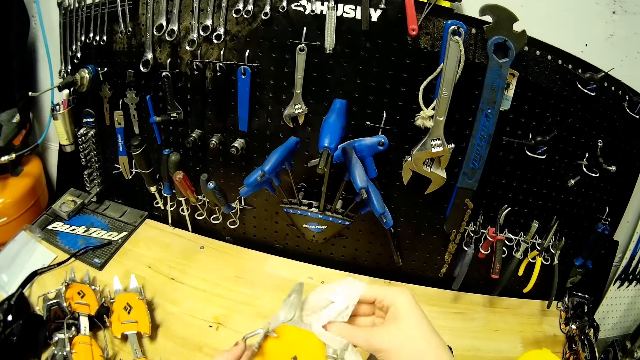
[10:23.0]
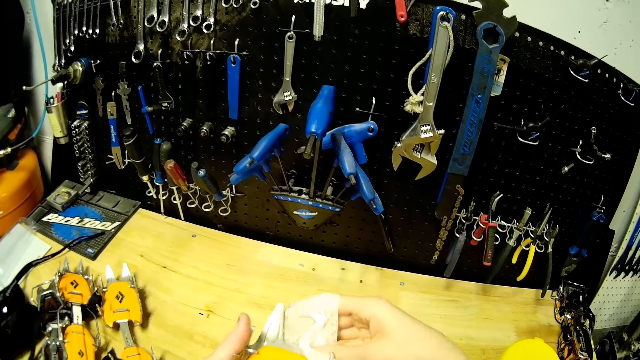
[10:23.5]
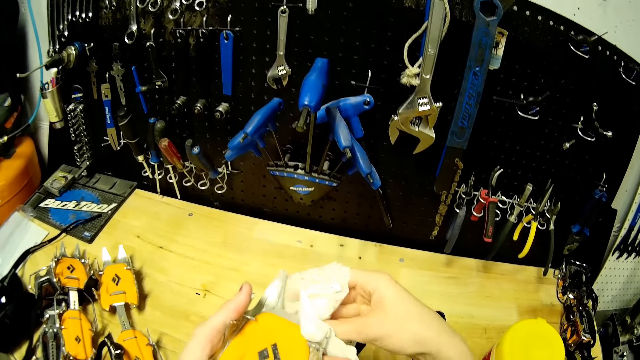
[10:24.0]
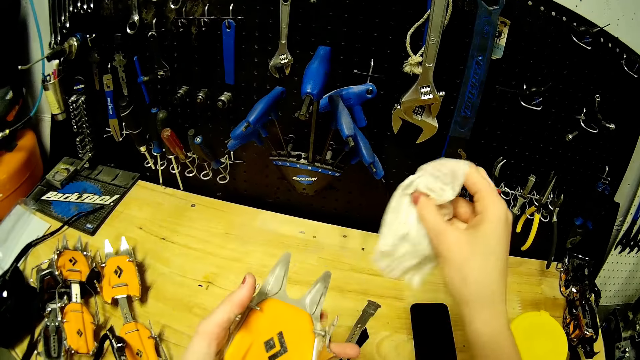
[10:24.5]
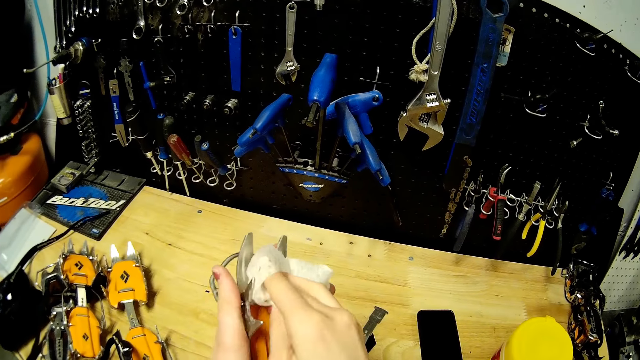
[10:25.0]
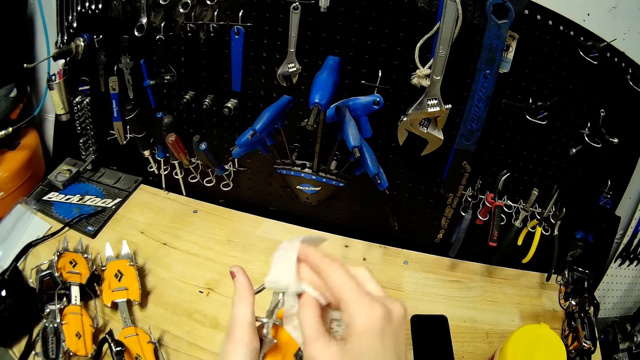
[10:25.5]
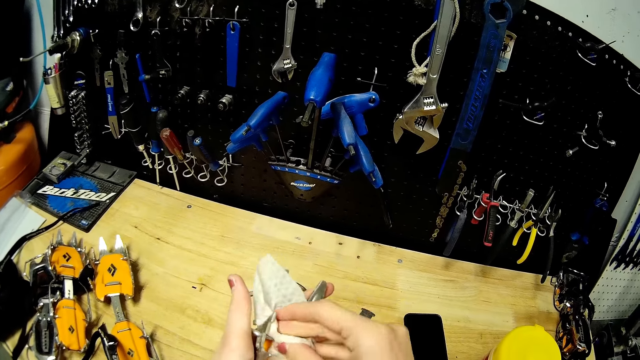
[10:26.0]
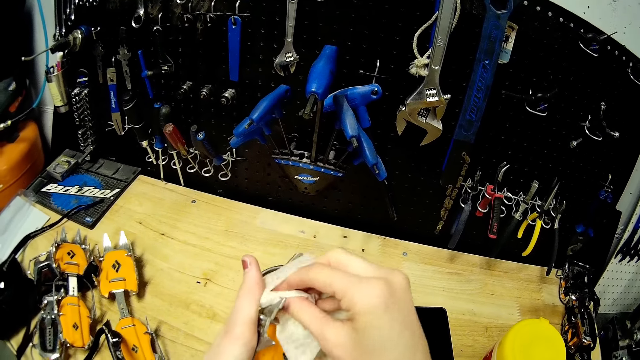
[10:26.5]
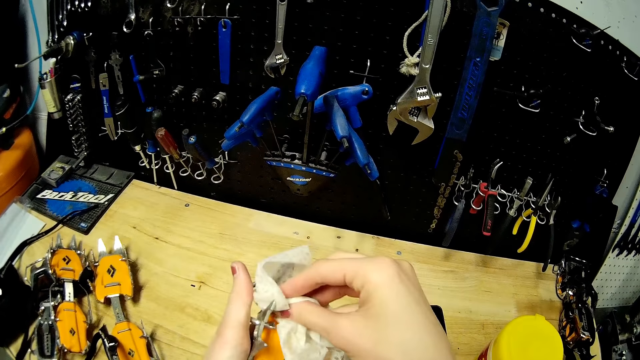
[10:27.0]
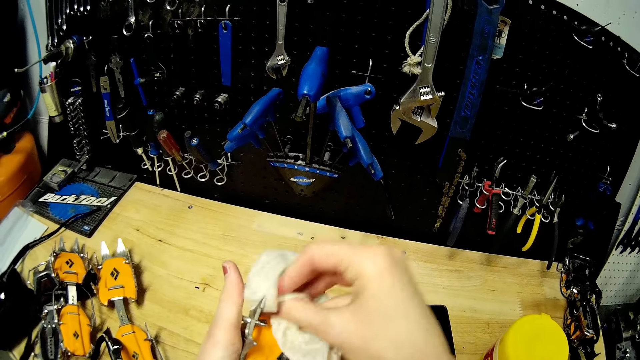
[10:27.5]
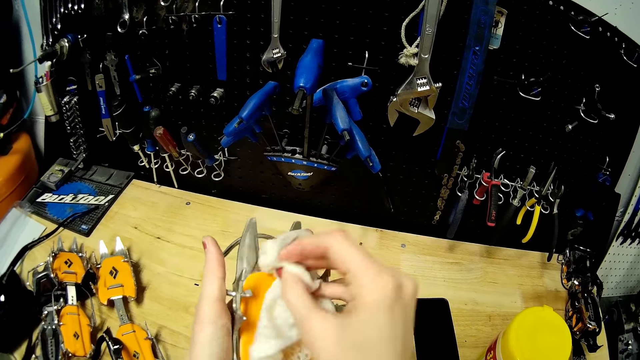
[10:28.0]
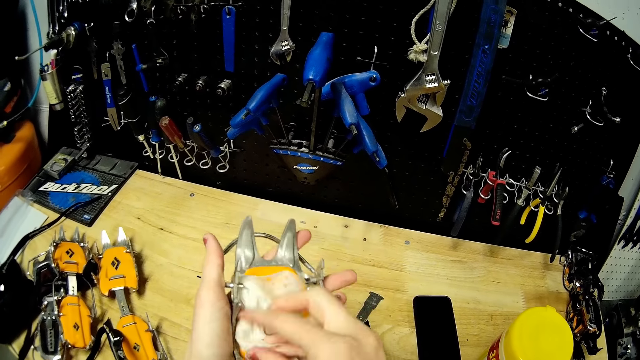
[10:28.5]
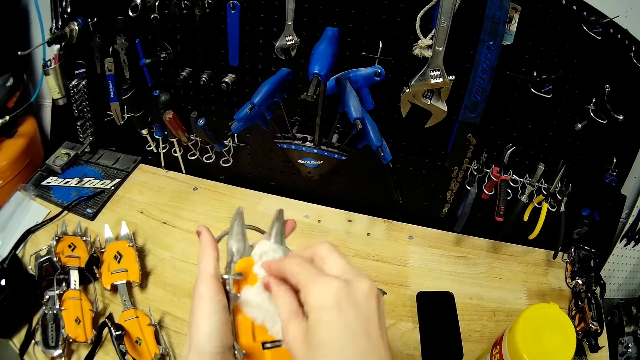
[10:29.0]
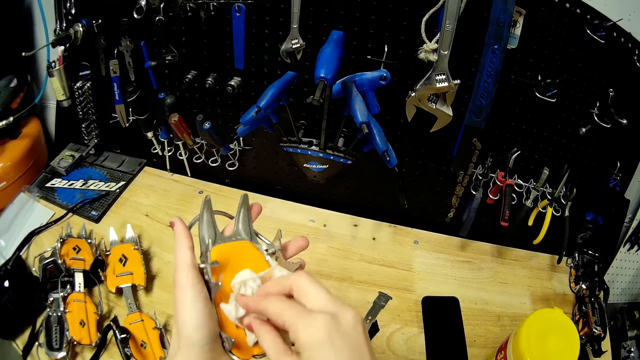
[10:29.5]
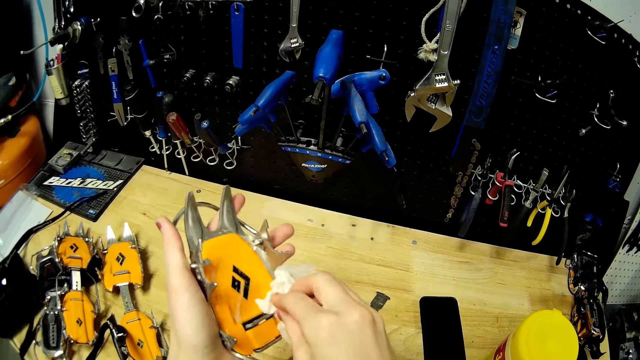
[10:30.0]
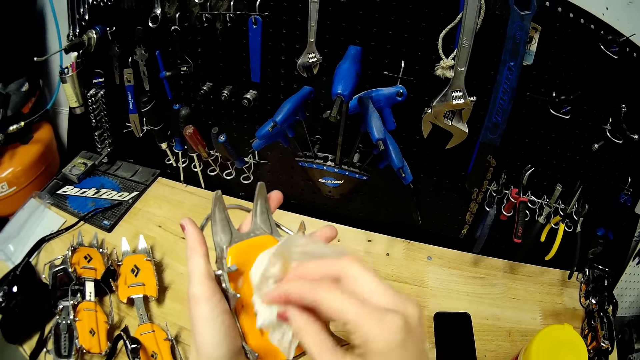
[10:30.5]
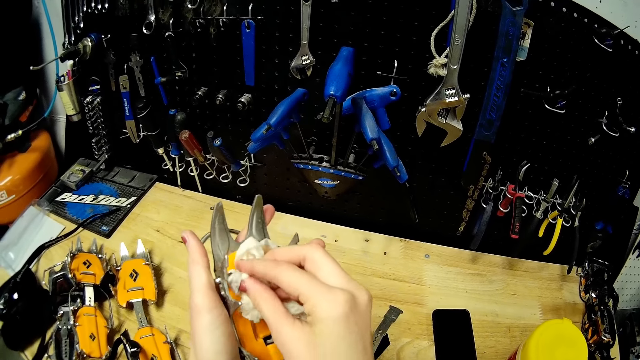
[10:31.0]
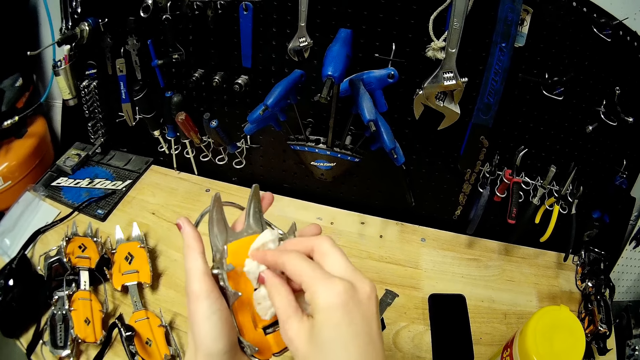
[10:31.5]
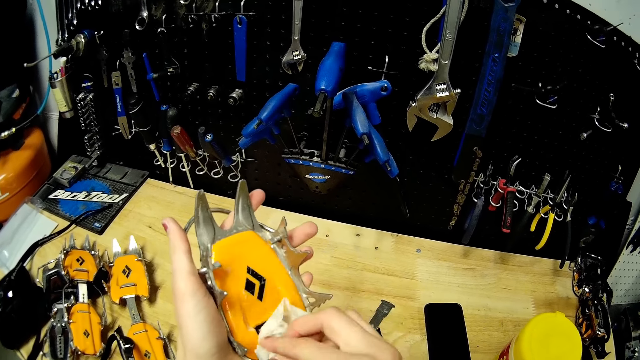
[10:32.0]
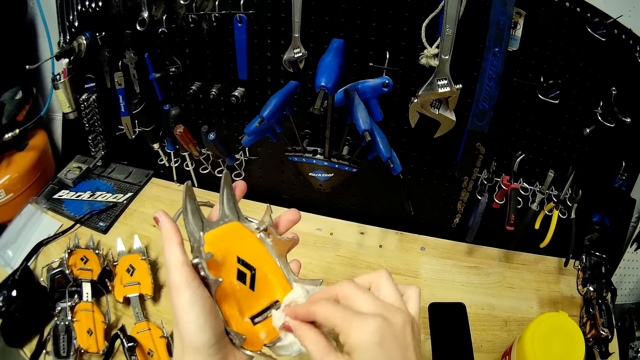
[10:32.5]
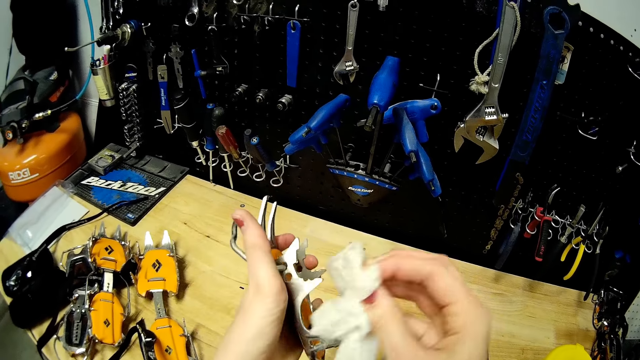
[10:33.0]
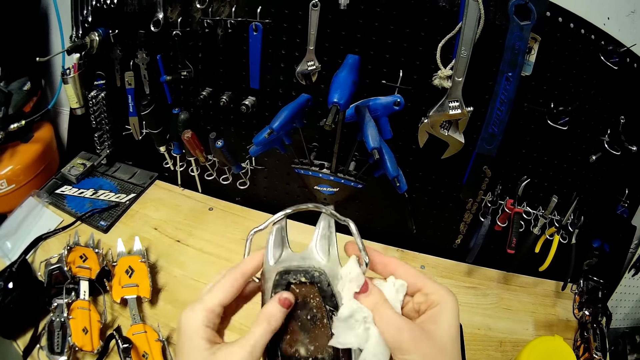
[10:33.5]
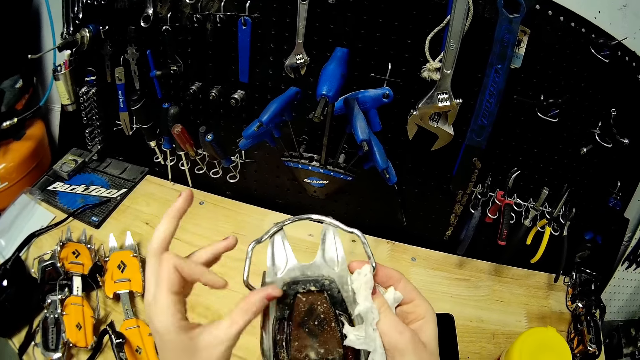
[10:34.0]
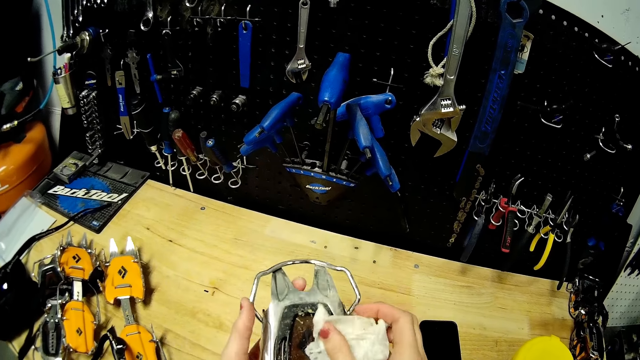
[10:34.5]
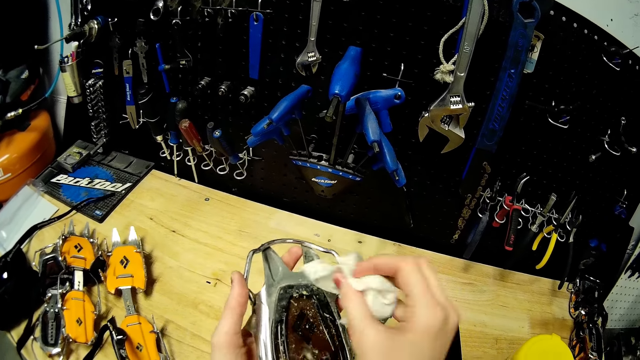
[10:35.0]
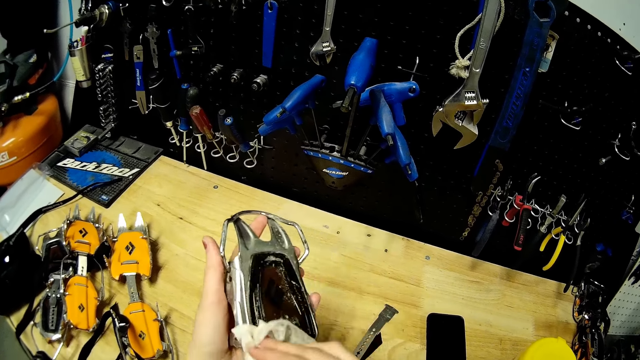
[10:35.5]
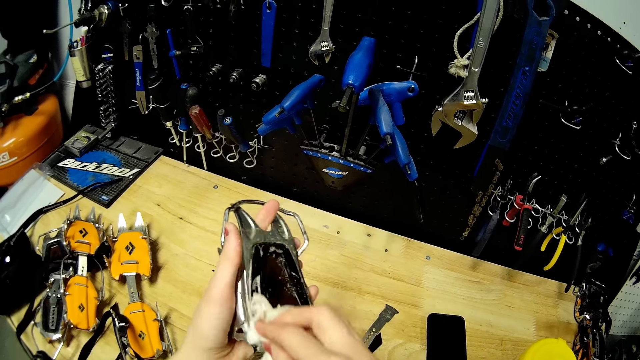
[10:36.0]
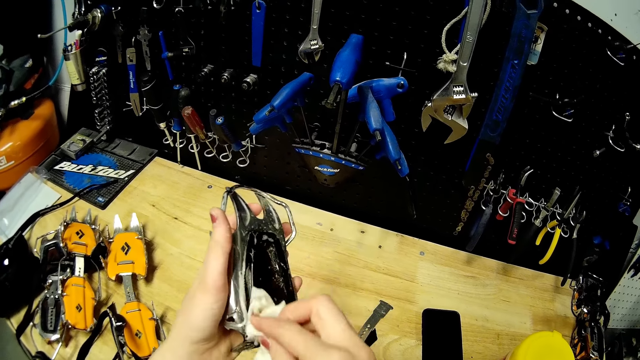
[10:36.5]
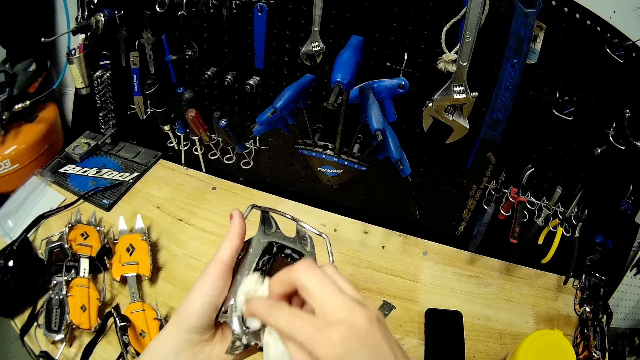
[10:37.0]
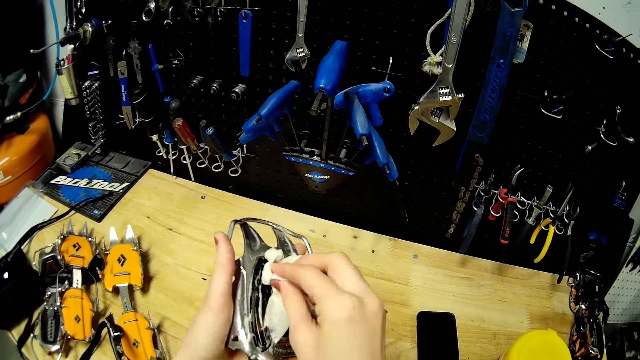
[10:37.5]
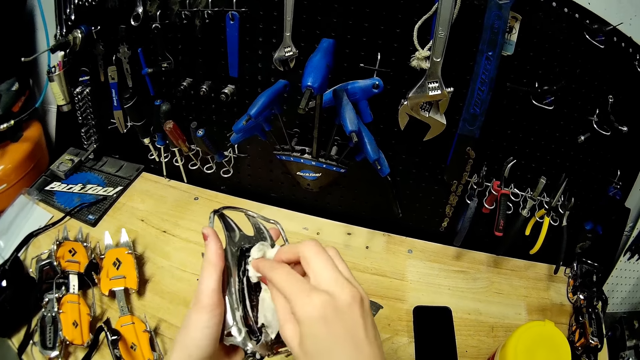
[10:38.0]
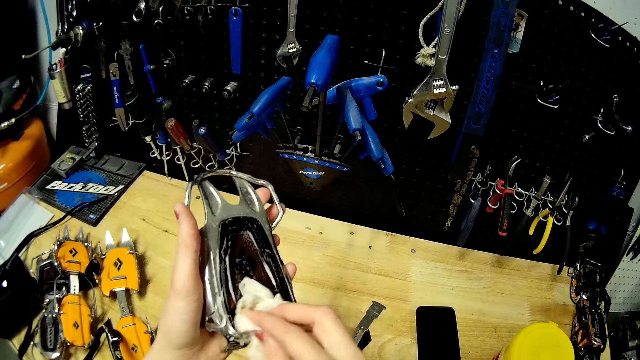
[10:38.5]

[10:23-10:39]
The camera wearer cleans the yellow crampon teeth mouth in her left hand with the wipe in her right hand. She cleans the yellow crampon teeth in her left hand with the wipe in her right hand.

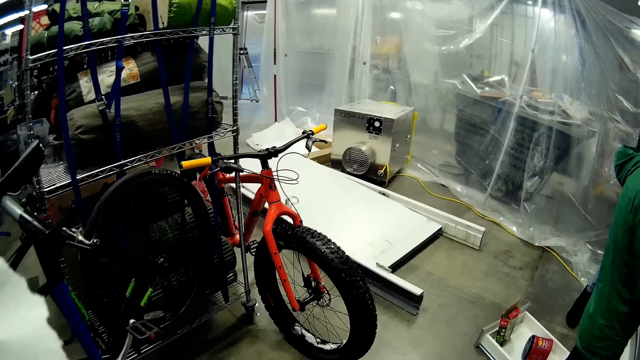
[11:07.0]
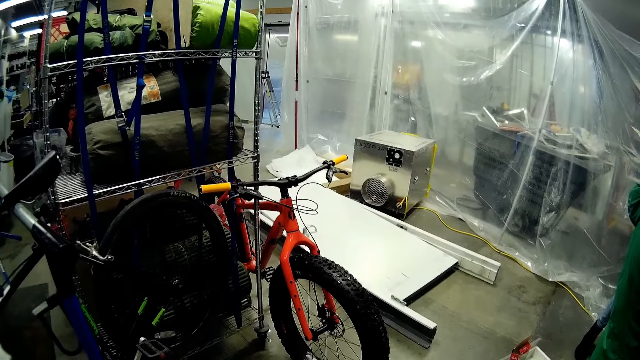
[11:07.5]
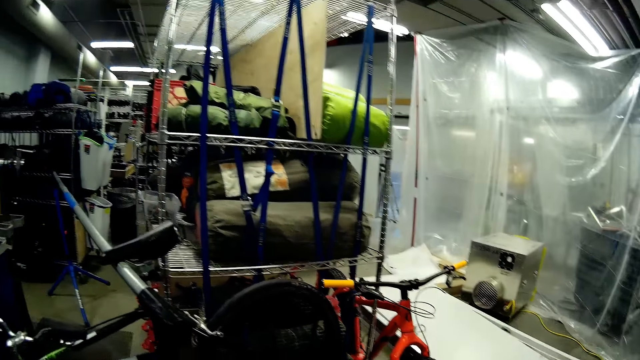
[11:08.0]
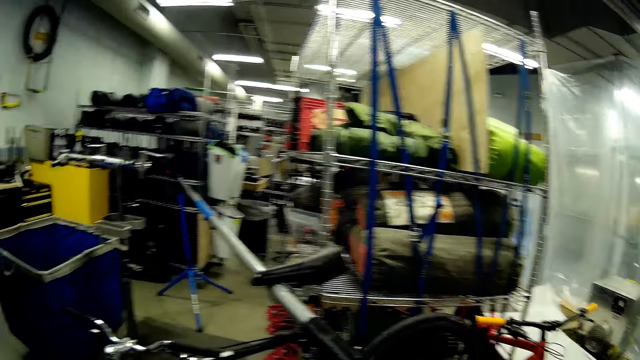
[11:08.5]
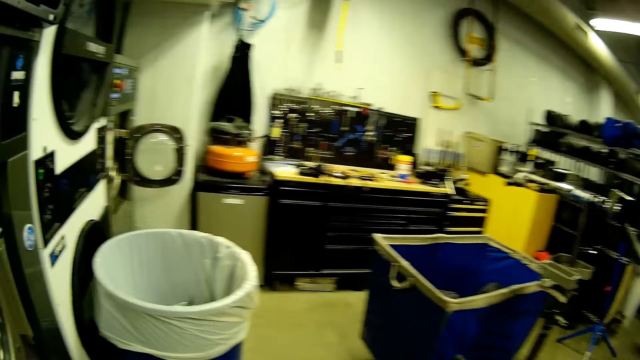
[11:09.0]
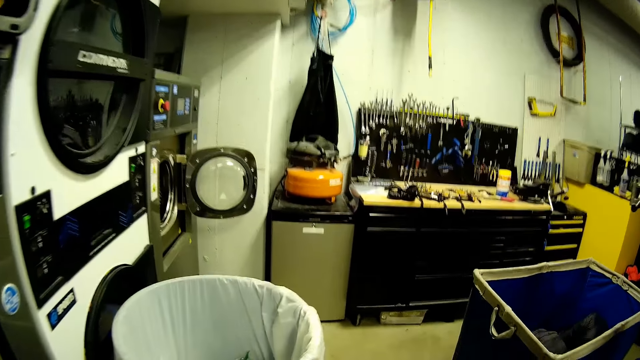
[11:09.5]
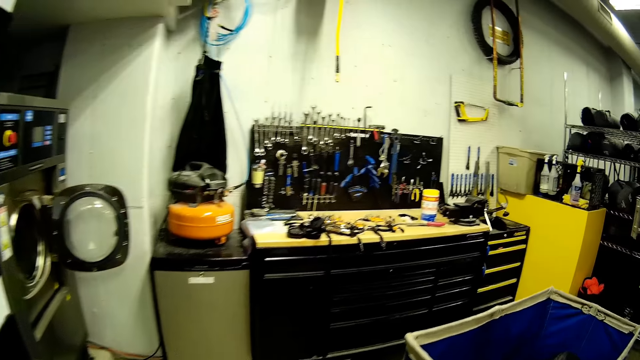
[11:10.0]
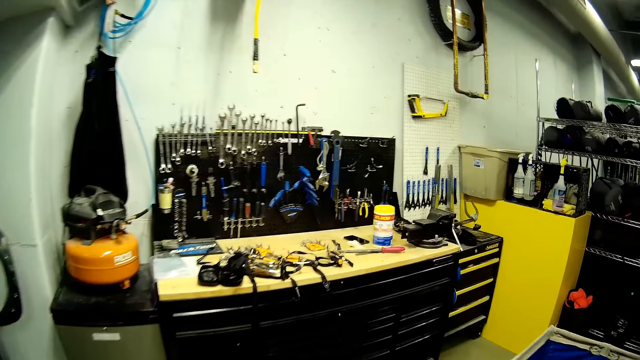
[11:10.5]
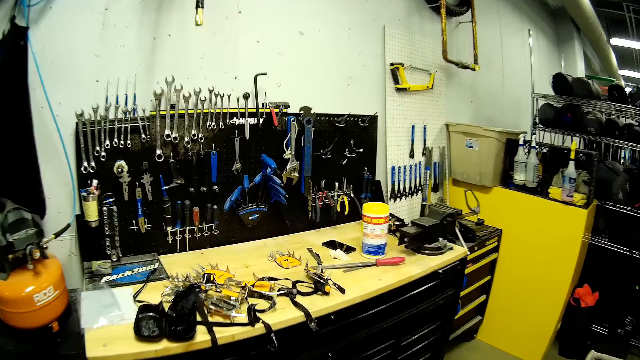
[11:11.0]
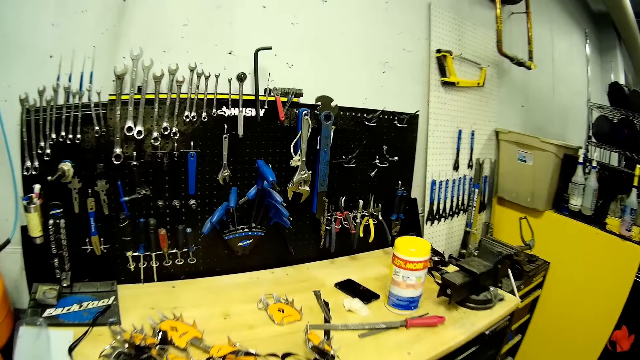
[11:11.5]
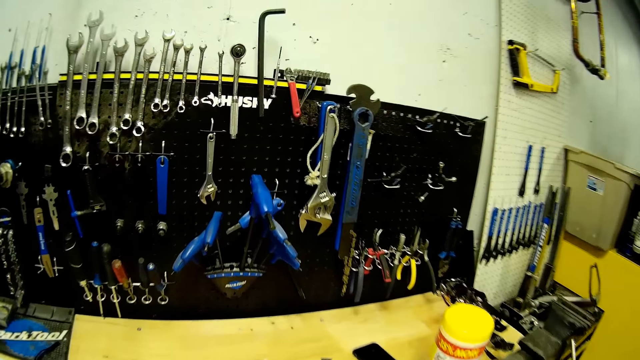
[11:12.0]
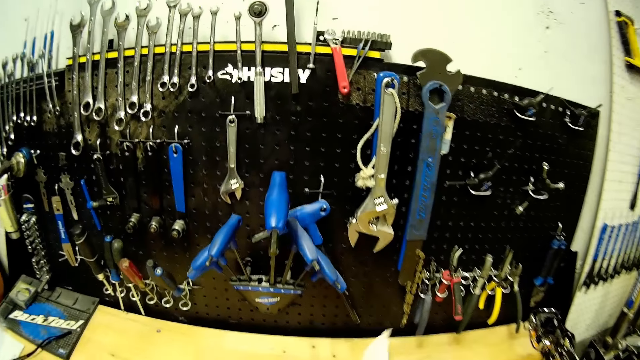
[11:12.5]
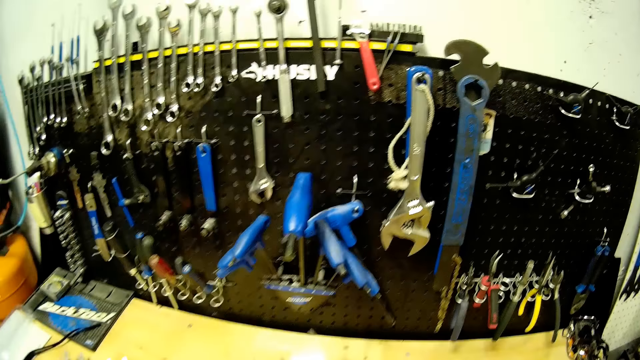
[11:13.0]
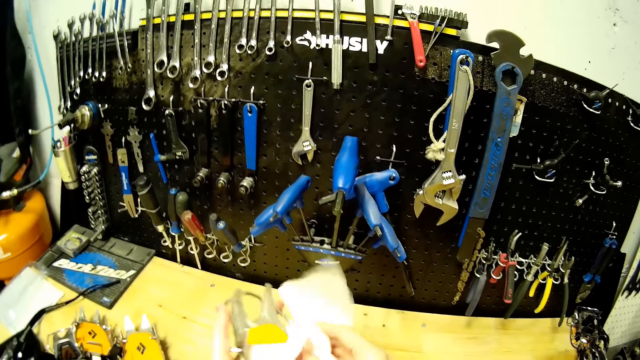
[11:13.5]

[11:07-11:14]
The camera wearer walks to the table from the aisle. She holds a wipe in her right hand. She holds the yellow sabretooth clip with her left hand. She looks at the tool rack. She cleans the yellow crampon teeth in her left hand with the wipe in her right hand. She picks something.
